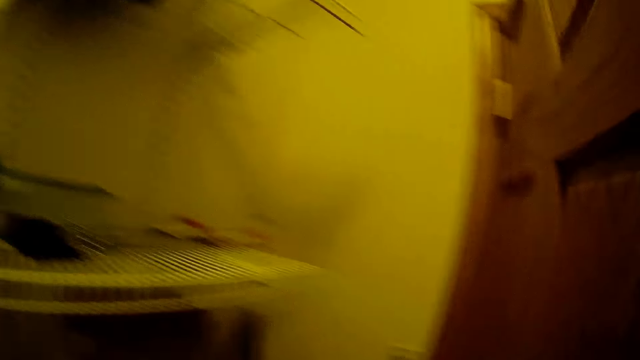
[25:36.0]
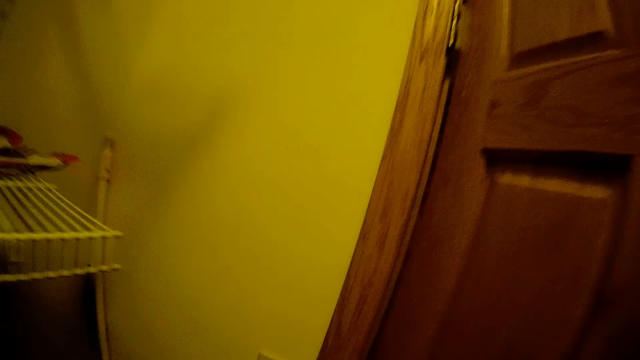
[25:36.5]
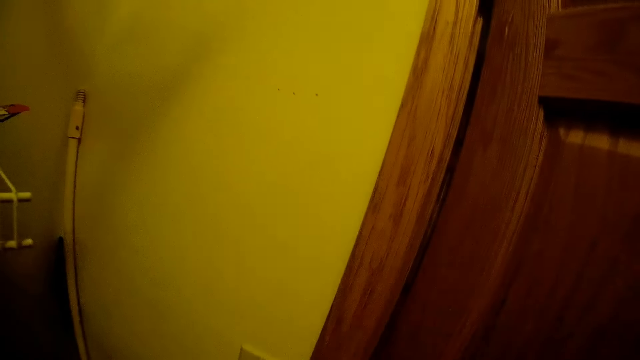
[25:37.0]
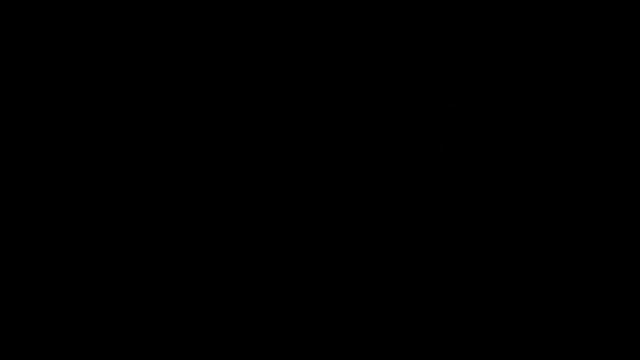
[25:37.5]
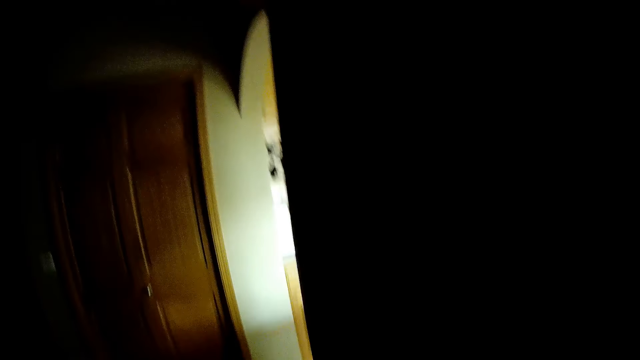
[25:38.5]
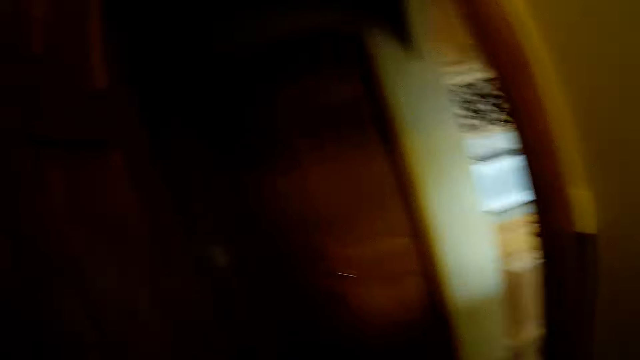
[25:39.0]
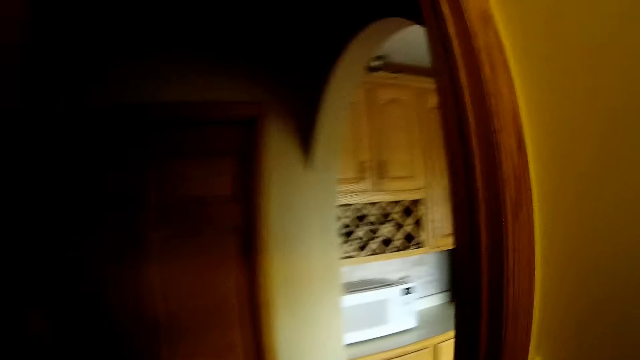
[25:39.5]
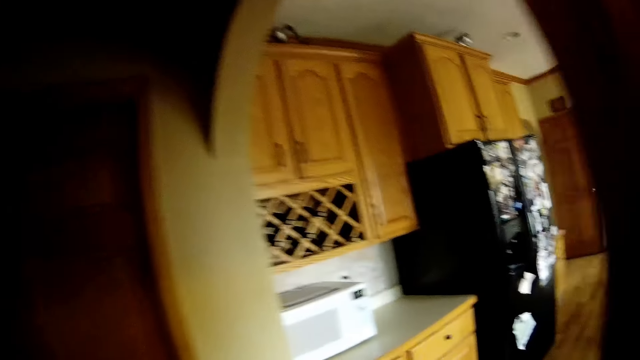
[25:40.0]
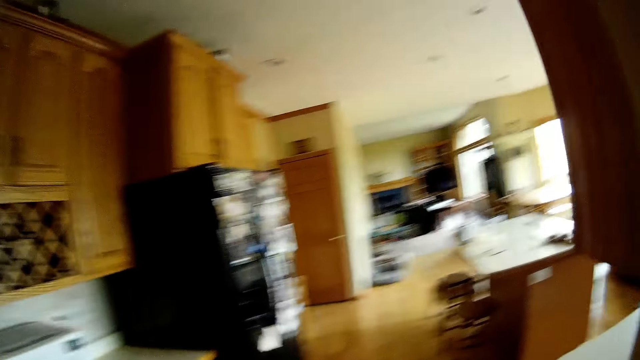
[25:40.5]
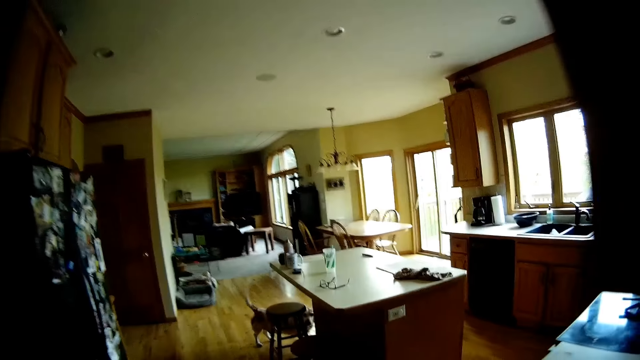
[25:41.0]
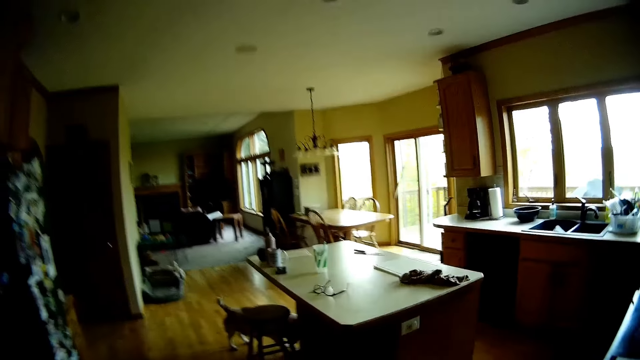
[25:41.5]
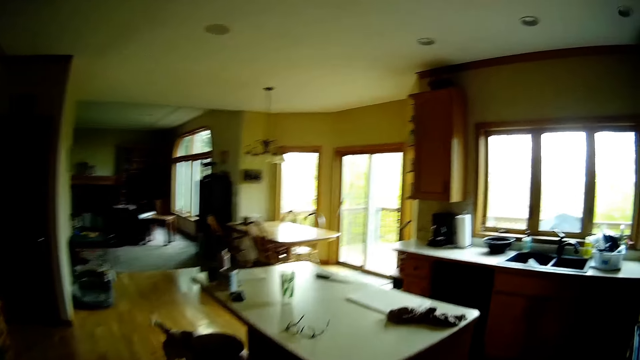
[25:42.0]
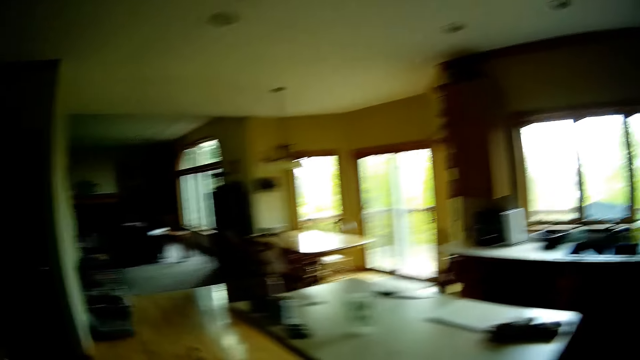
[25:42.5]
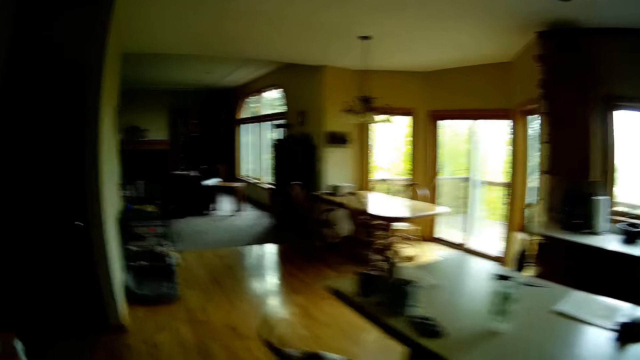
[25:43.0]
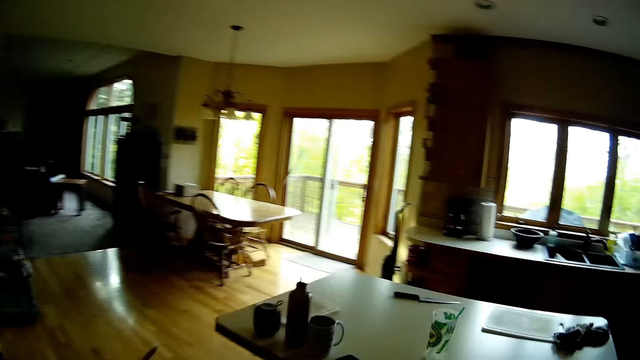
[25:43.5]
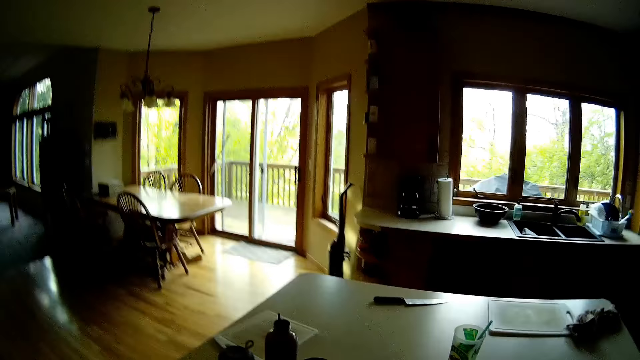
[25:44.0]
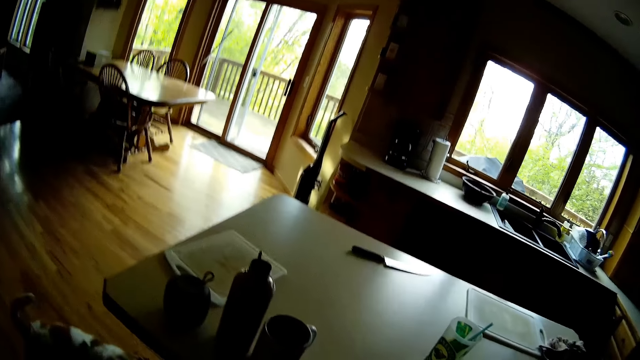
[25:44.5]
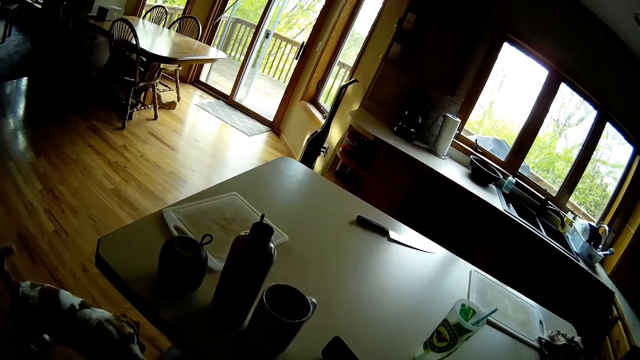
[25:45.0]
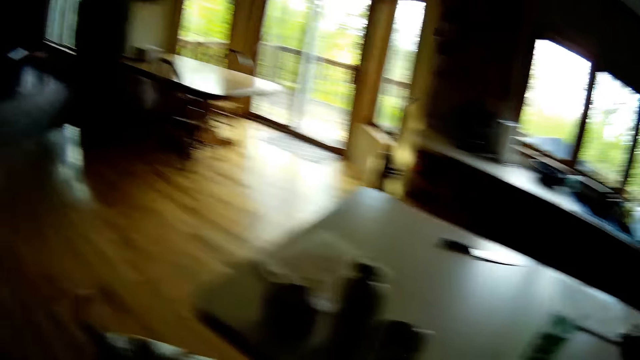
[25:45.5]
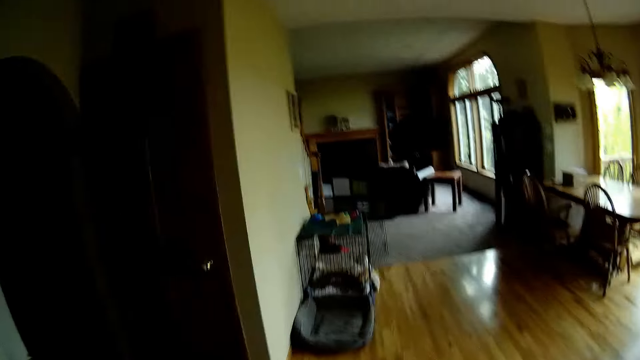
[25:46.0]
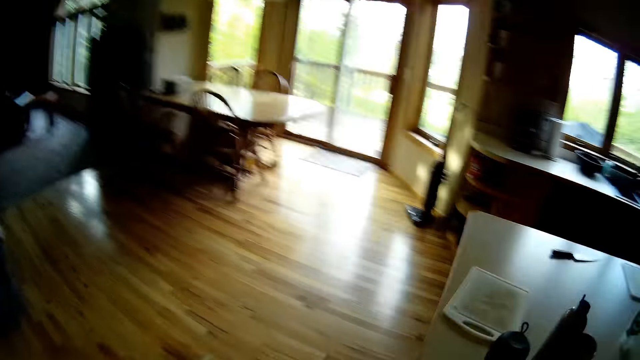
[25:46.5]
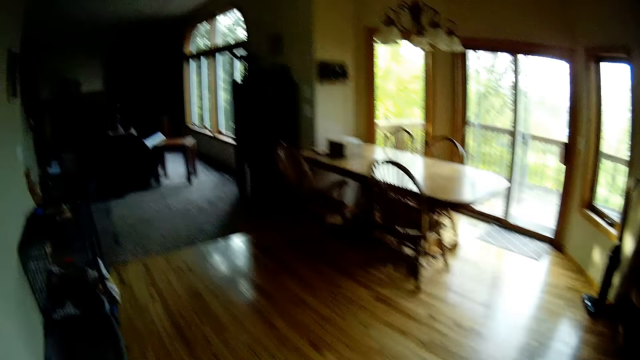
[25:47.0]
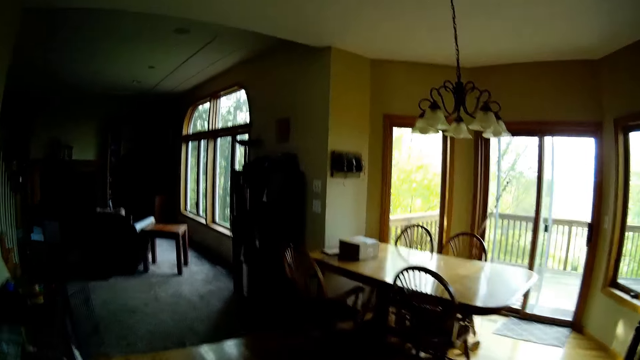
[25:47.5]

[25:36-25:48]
The camera wearer moves a door with her right hand. She switches off the light with her left hand. She leaves the small room. She enters the kitchen.

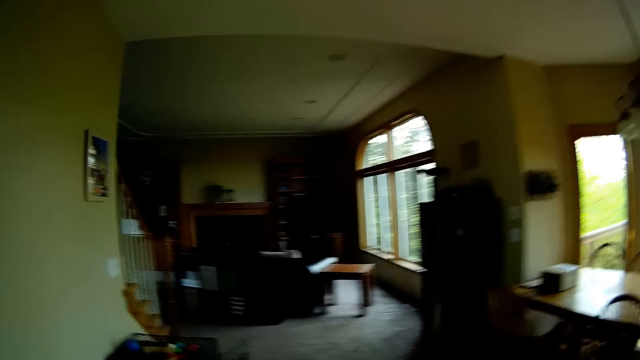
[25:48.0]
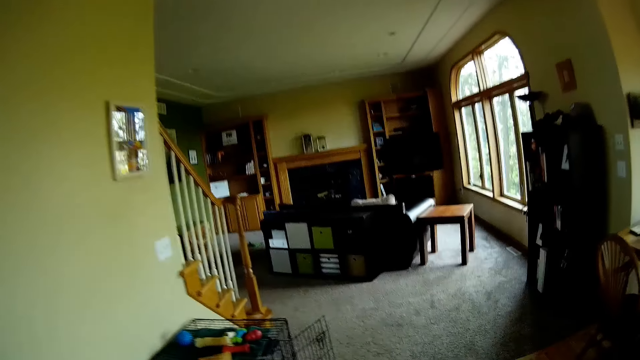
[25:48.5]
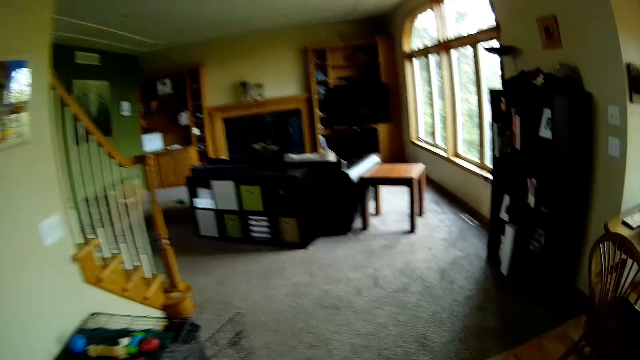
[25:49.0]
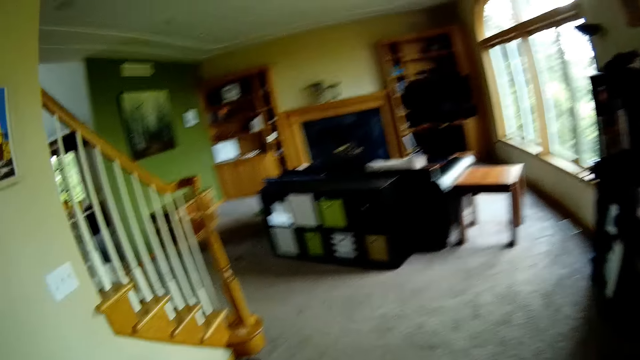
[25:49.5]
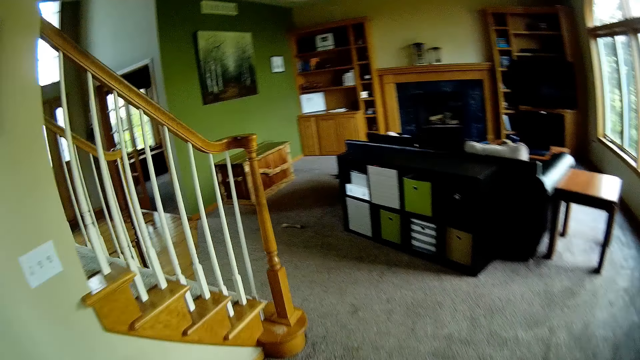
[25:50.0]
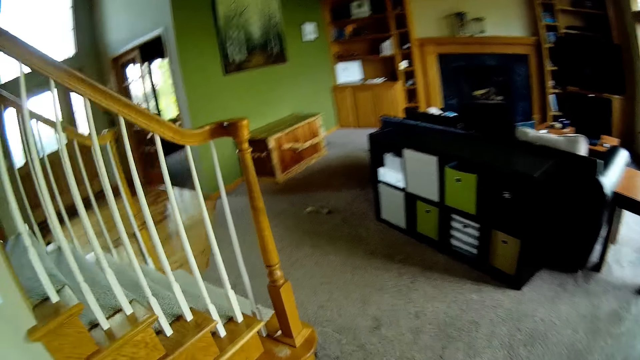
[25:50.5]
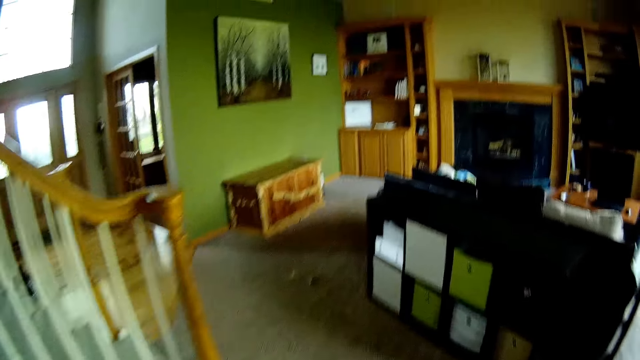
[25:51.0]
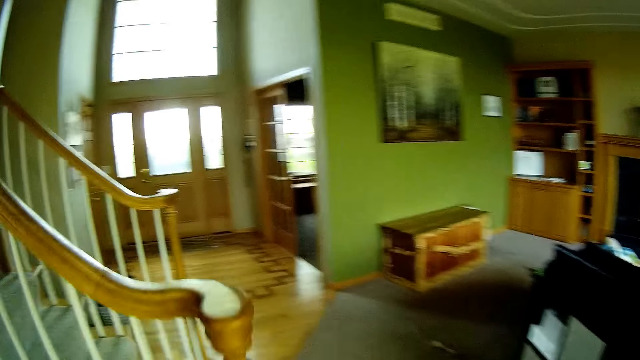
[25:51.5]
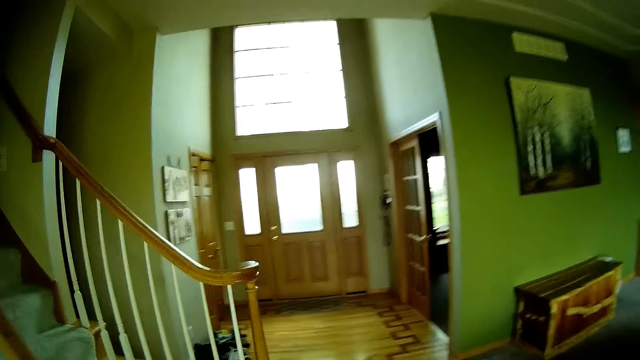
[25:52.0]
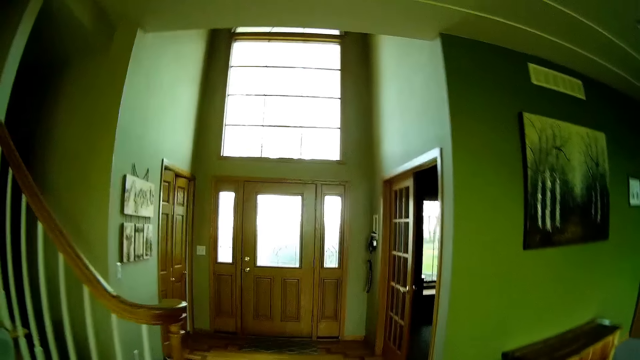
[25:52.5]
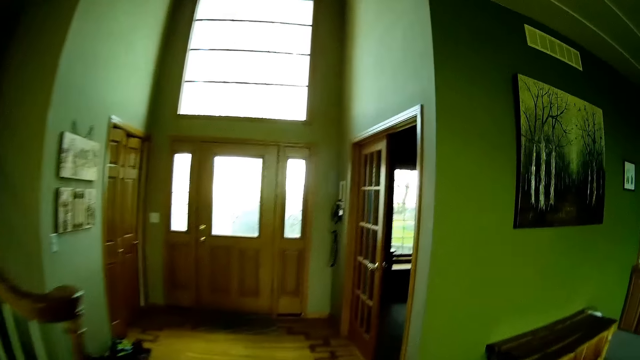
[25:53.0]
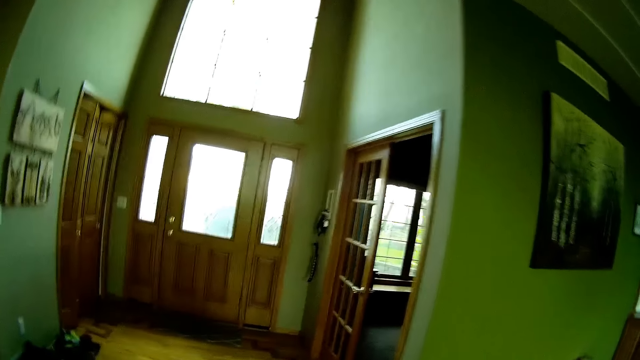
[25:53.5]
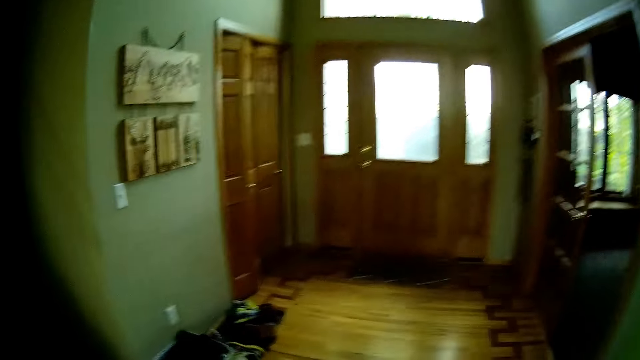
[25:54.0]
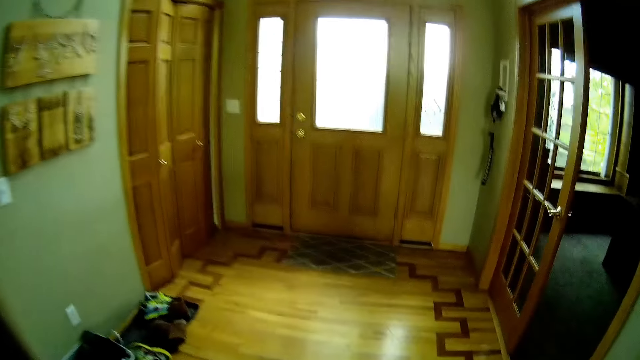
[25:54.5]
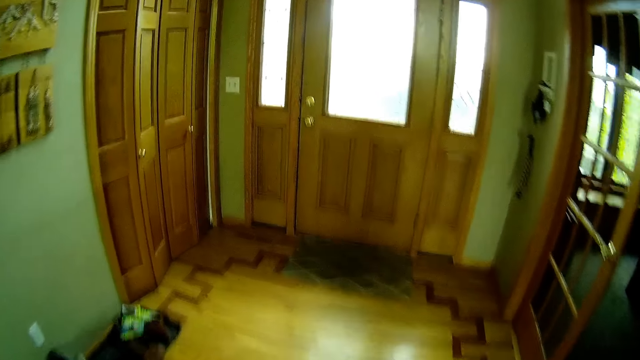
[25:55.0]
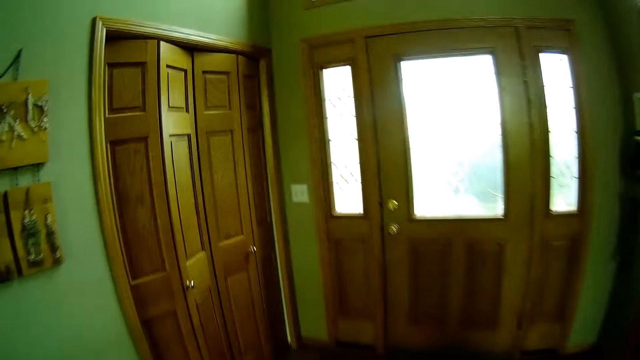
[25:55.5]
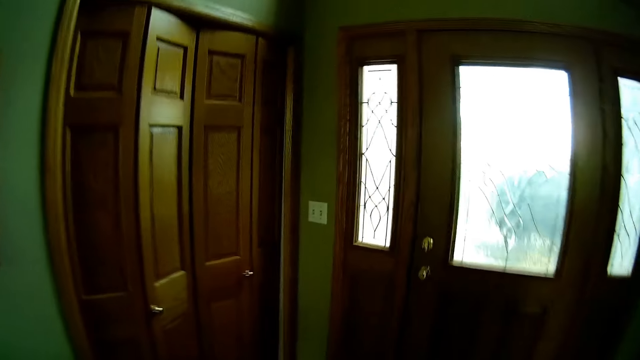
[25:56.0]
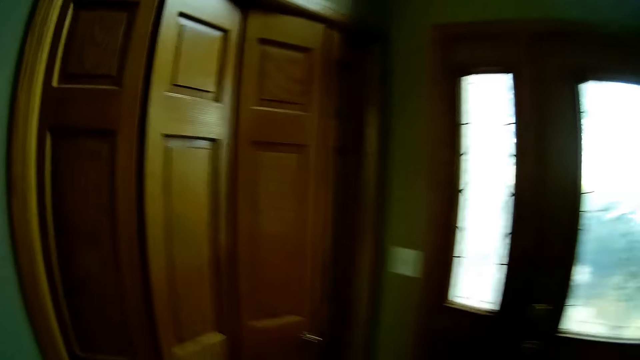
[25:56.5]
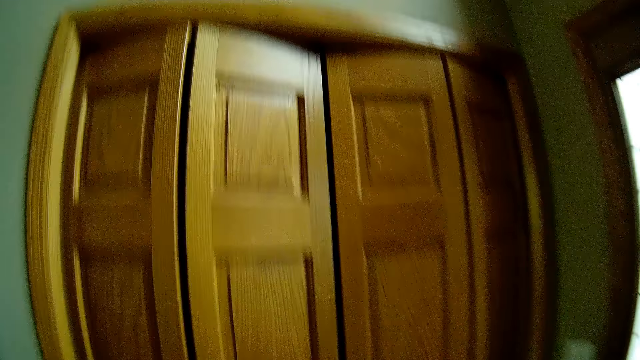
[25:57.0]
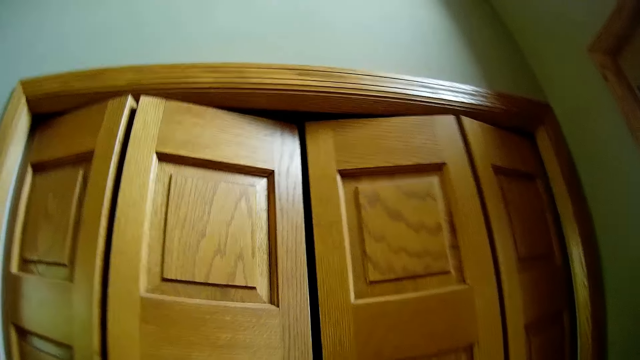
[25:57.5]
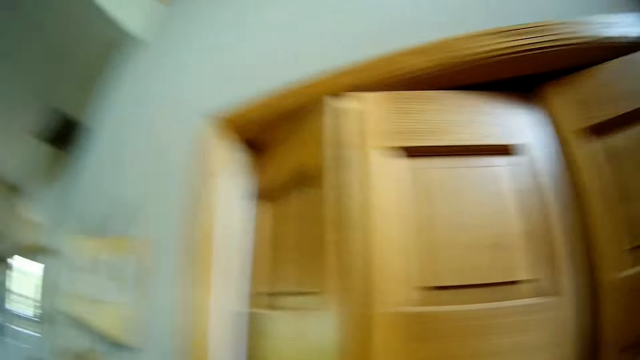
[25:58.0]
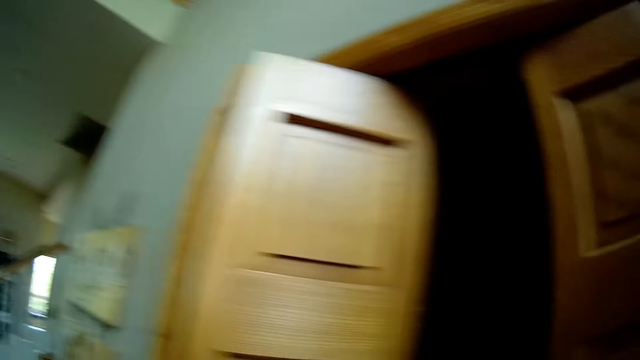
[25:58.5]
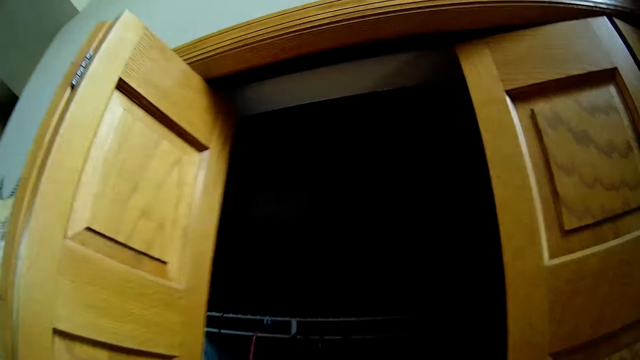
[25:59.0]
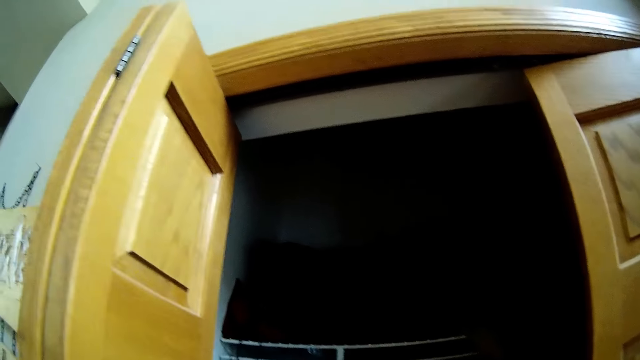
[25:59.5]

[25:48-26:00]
The camera wearer opens a closet door with her left hand.
